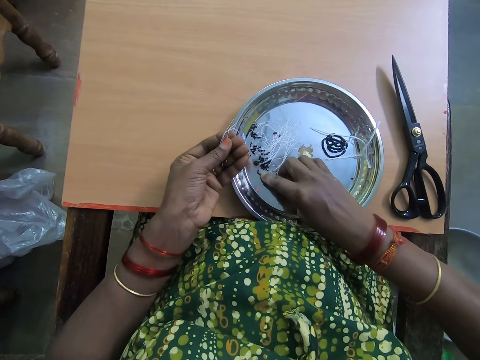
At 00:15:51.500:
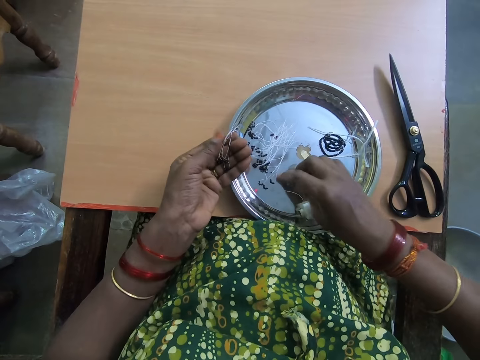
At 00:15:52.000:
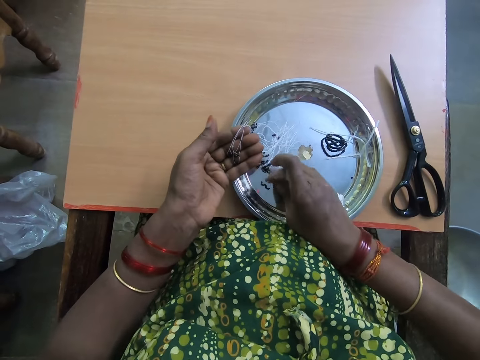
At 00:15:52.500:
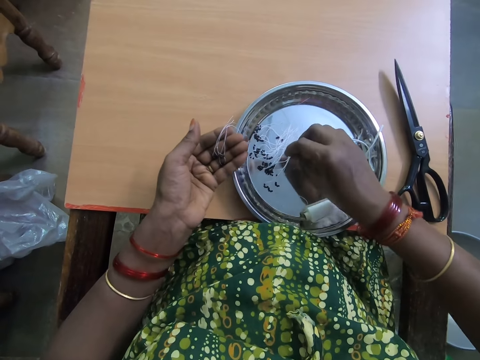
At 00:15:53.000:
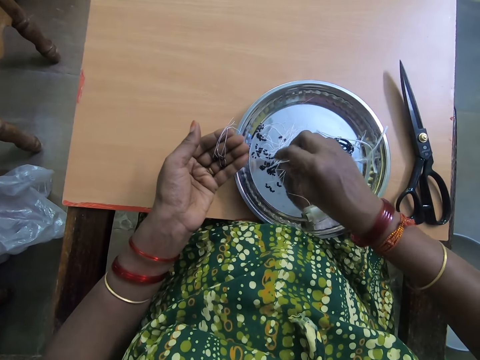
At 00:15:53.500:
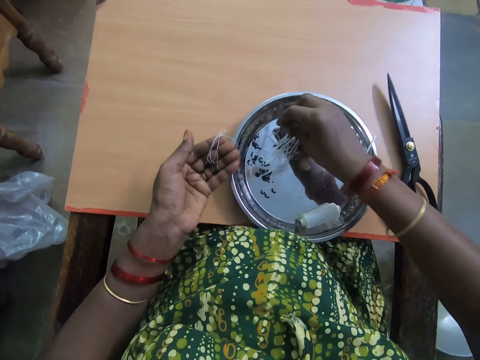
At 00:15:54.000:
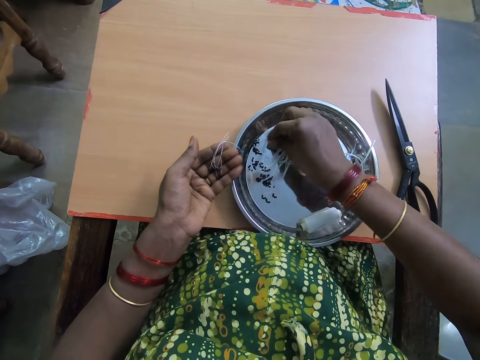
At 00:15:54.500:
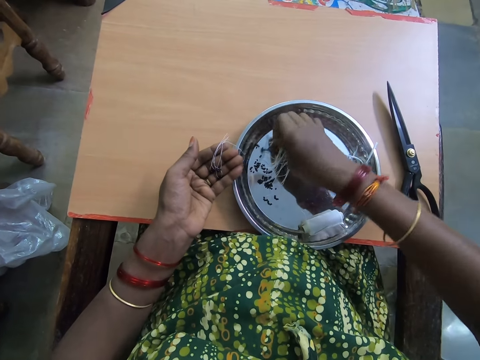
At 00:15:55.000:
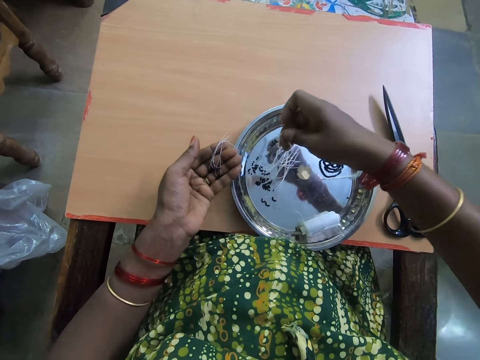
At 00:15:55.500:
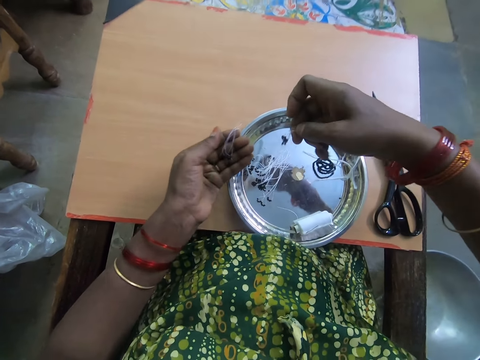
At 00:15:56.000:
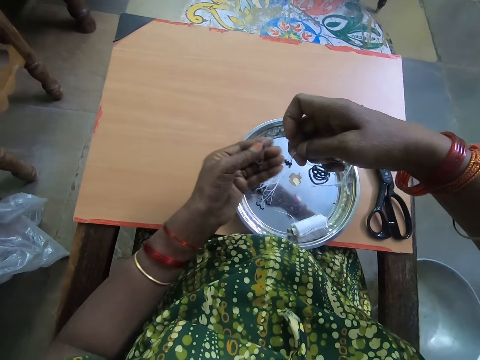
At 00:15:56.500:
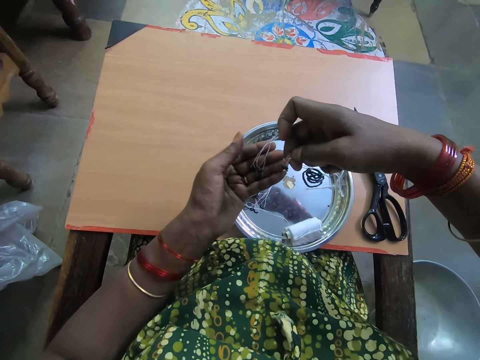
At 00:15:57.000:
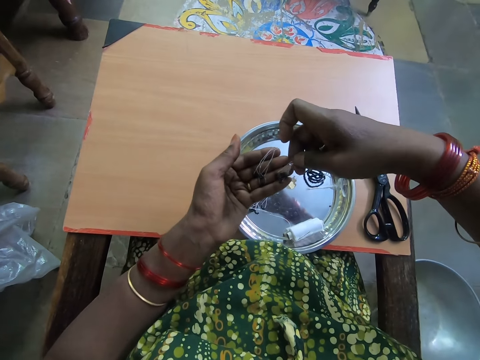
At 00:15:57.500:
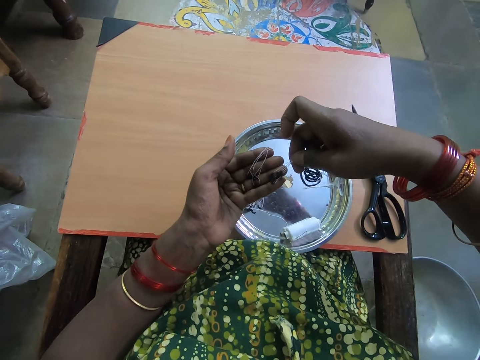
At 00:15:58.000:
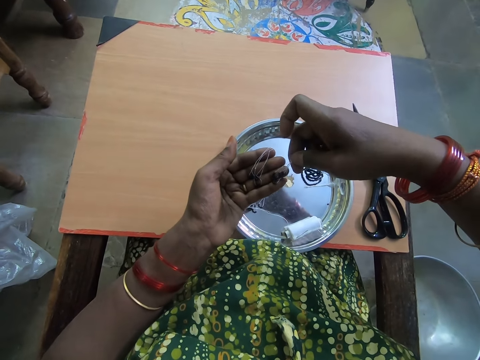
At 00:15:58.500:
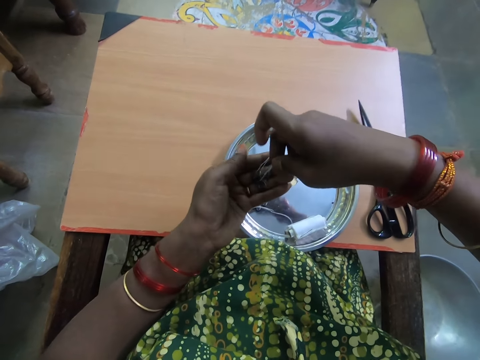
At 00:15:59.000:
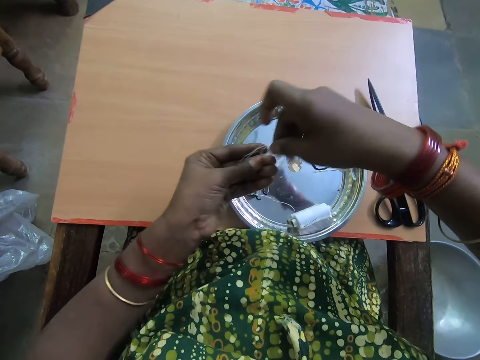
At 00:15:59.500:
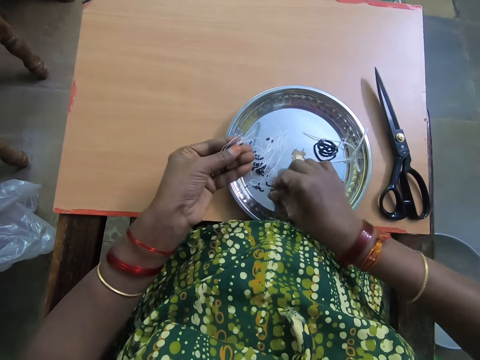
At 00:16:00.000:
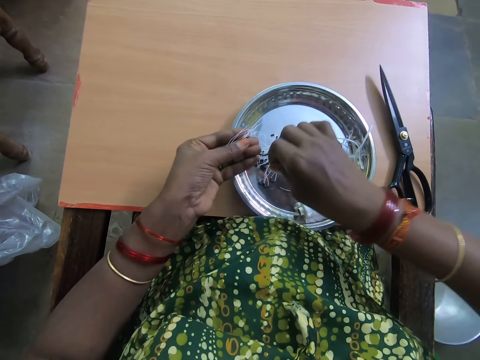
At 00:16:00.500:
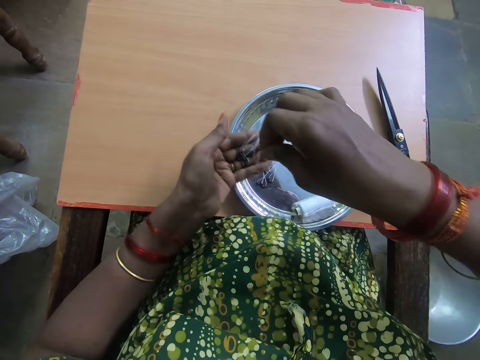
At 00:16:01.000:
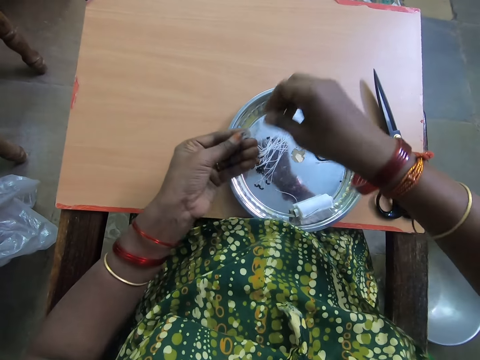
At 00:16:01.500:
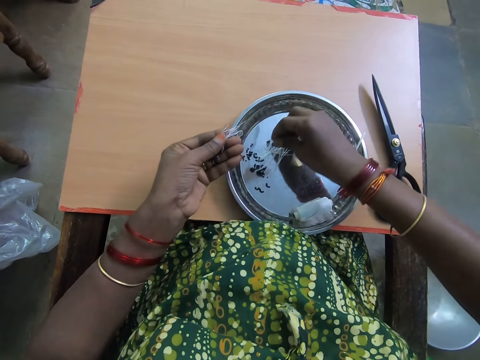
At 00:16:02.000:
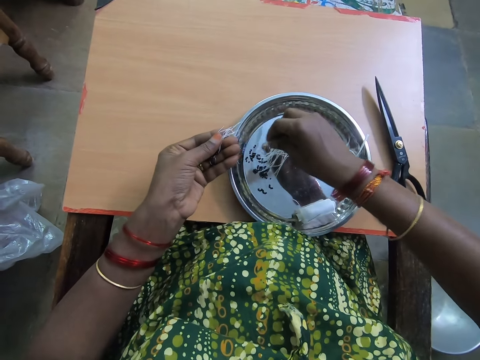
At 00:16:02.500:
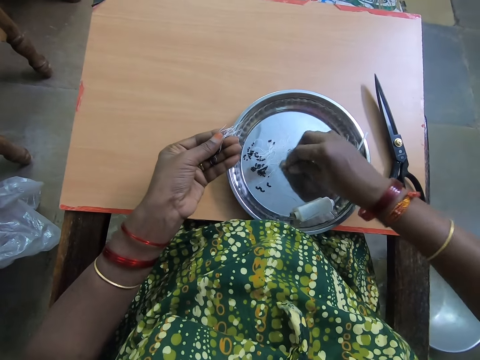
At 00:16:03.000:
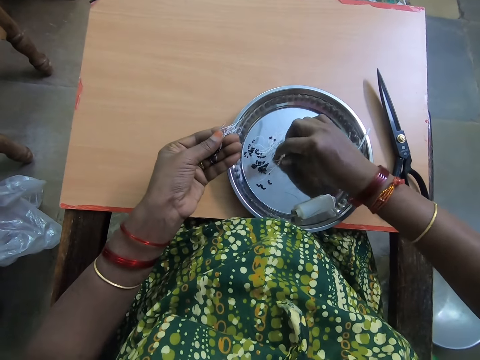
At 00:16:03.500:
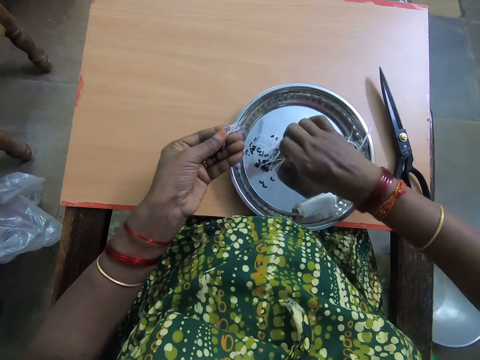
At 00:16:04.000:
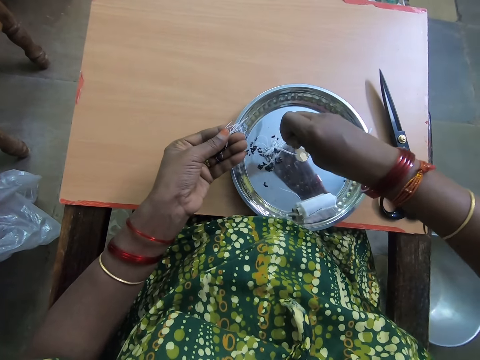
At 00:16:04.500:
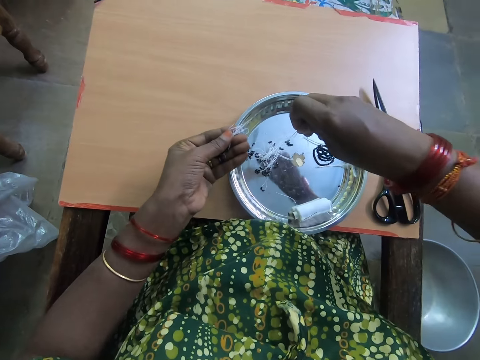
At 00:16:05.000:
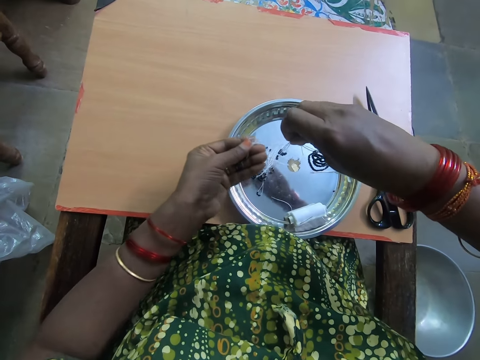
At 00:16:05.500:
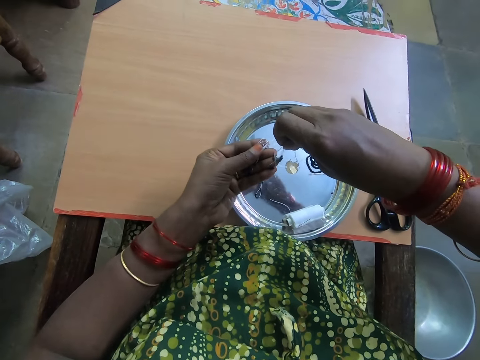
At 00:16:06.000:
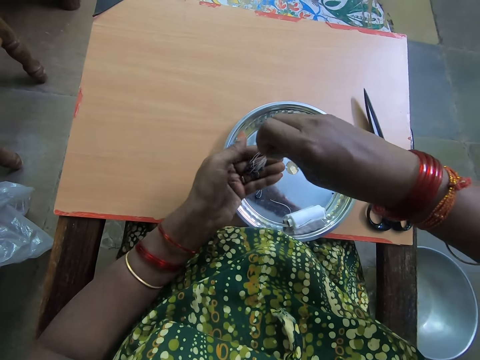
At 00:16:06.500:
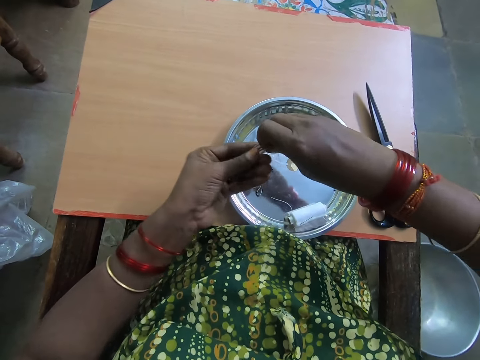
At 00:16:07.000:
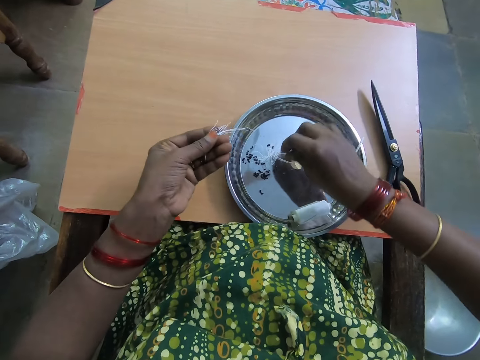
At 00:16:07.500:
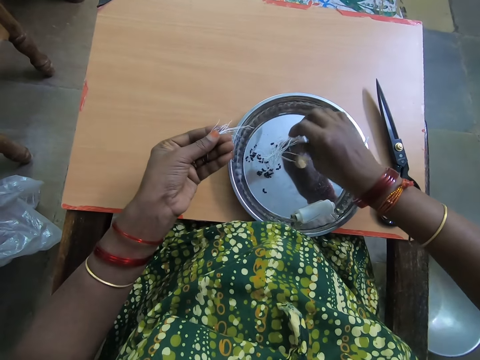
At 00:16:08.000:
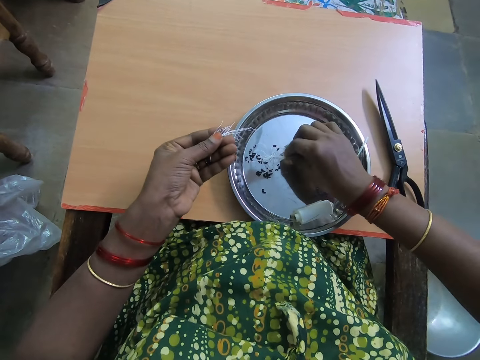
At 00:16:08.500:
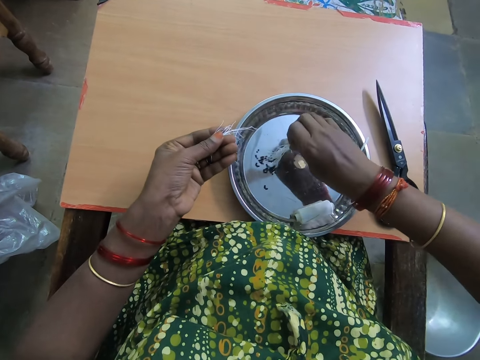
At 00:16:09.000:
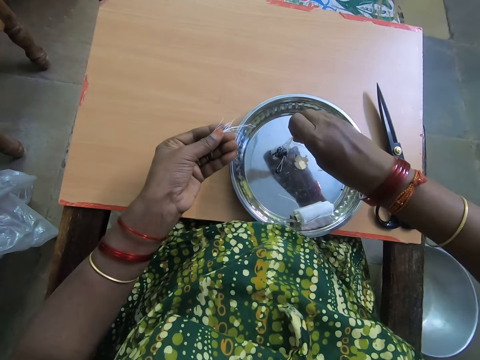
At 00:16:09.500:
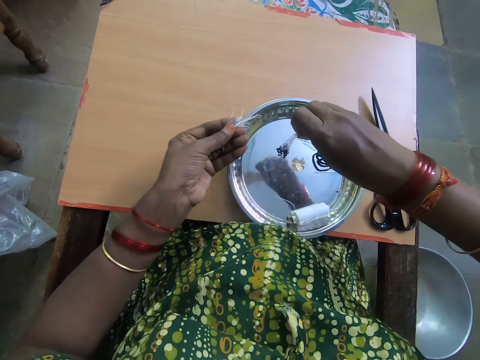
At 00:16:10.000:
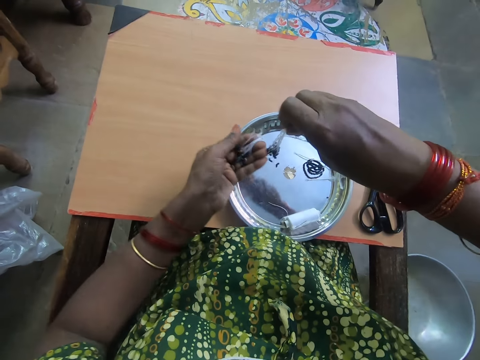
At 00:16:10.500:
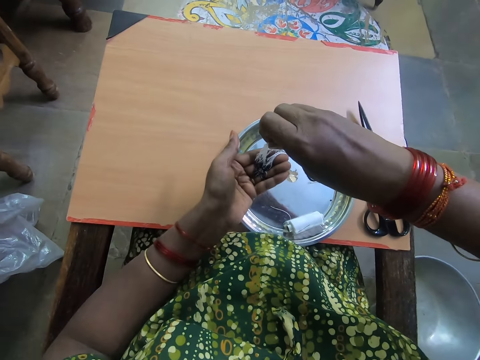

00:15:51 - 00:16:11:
The camera wearer picks the beaded thread on the plate with her right hand. She passes the beaded thread to her left hand. She picks a bracelet thread from the tray. She shifts the thread to her left hand. She picks bracelet threads from the tray. She shifts the threads to her left hand. She picks bracelet threads from the tray. She shifts the threads to her left hand.

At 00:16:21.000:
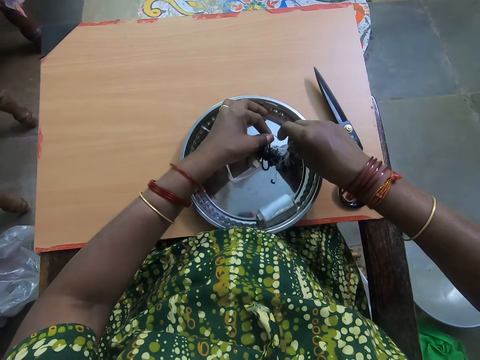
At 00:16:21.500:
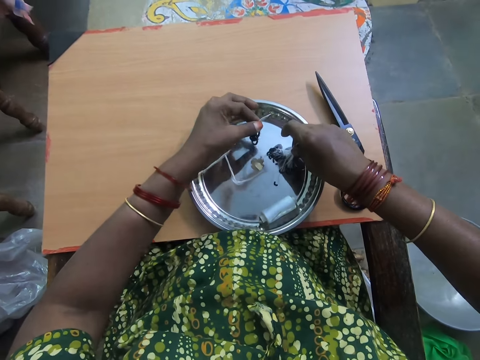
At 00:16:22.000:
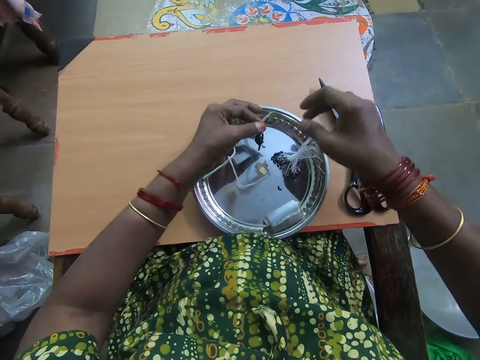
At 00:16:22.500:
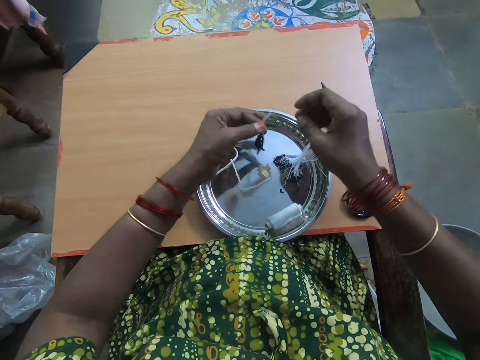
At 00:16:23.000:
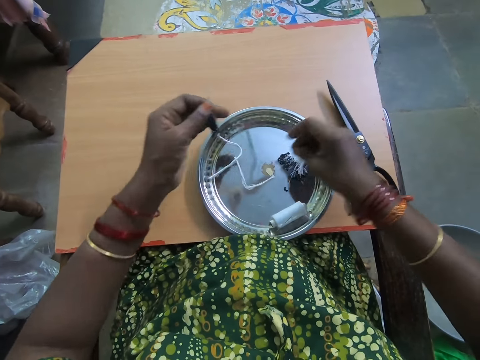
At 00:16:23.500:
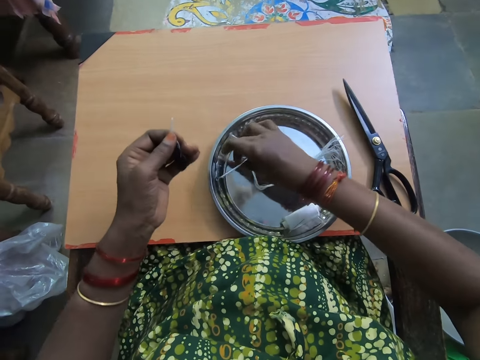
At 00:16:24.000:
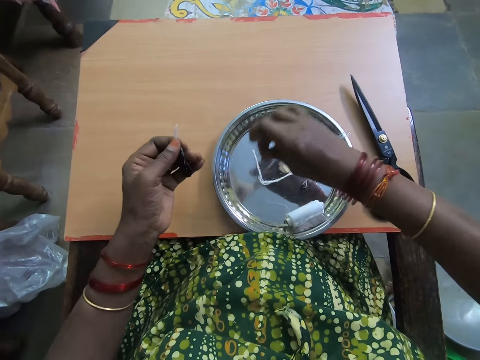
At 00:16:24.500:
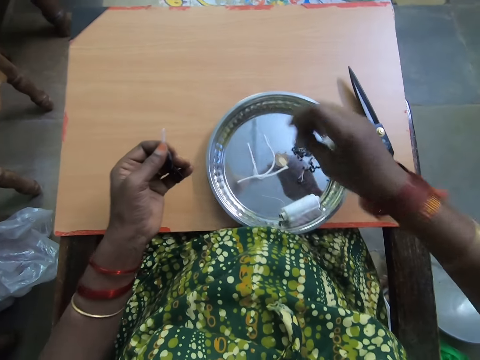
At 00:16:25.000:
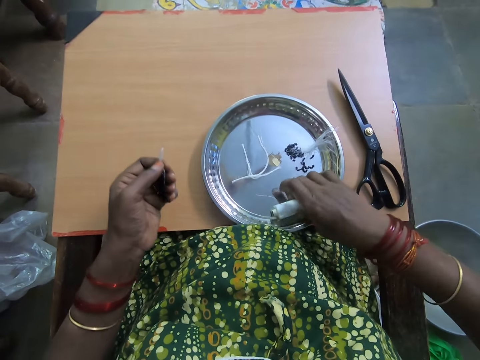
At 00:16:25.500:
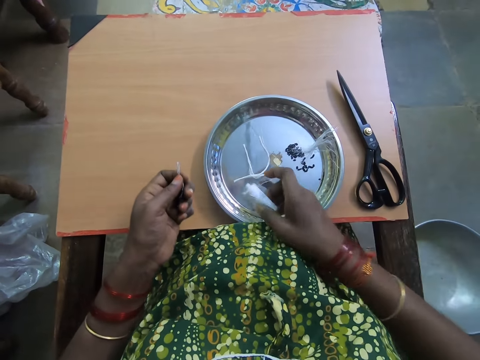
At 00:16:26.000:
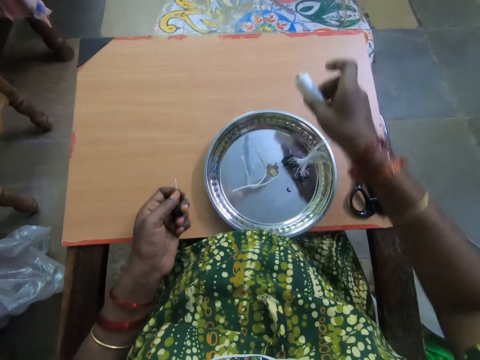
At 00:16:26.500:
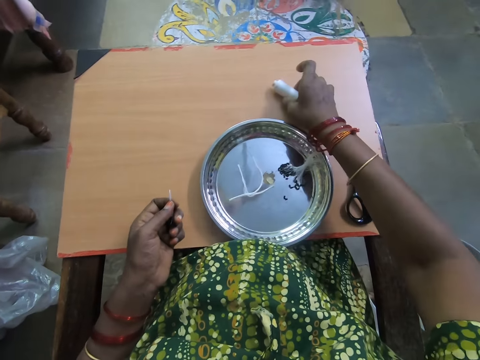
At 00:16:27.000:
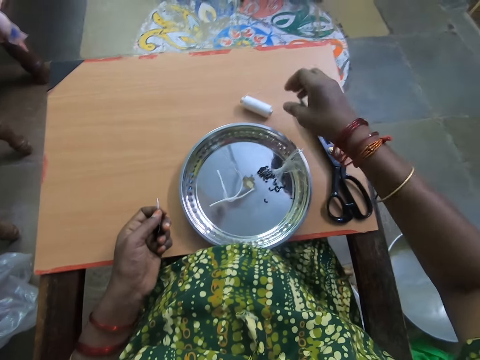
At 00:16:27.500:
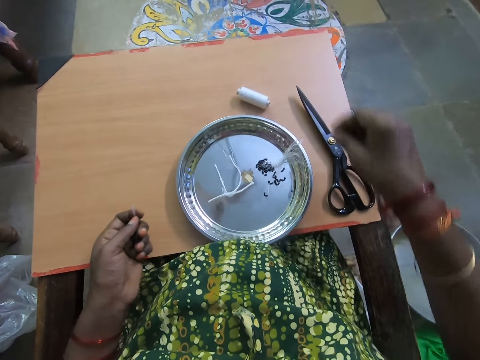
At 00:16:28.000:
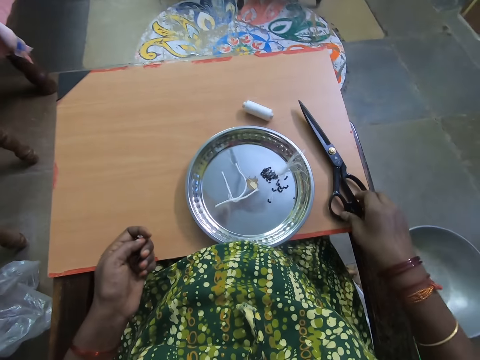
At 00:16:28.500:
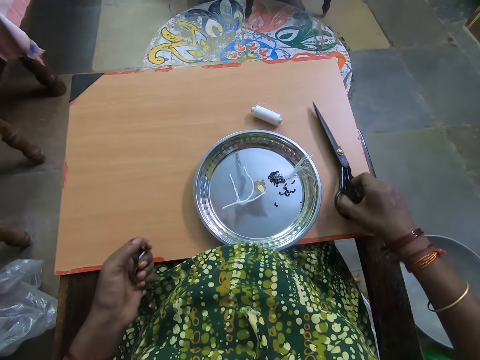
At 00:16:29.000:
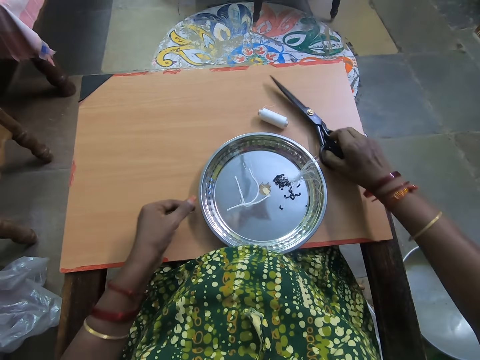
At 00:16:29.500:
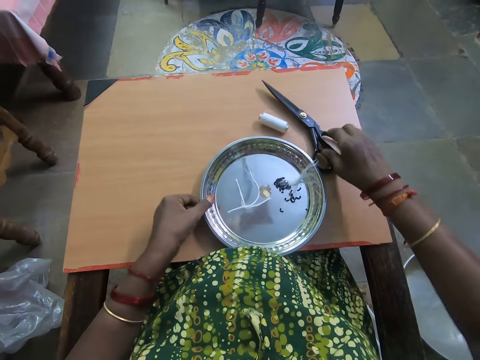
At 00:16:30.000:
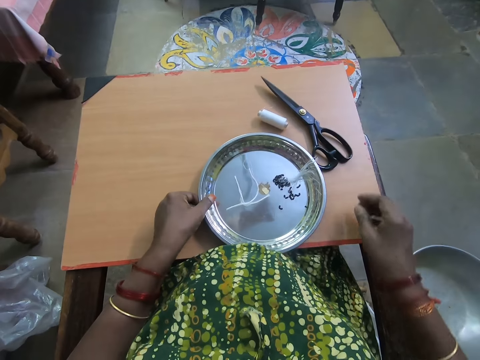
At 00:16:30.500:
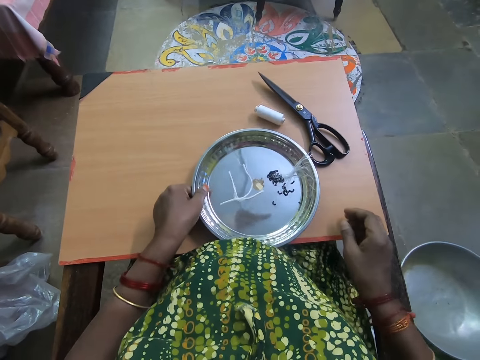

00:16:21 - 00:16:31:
The camera wearer wipes her hand. She picks up a white thread from the plate with her right hand. She drops the white thread on the plate with her right hand. She shifts the thread yarn to the table. She picks up the thread roll with her right hand from the plate. She drops the thread roll on the table with her right hand. She shifts a pair of scissors on the table. She picks up the scissor from the table with her right hand. She drops the scissor on the table with her right hand. She adjusts the plate on the table with her left hand.
